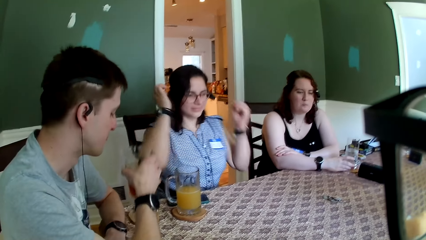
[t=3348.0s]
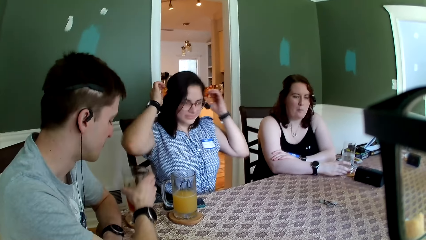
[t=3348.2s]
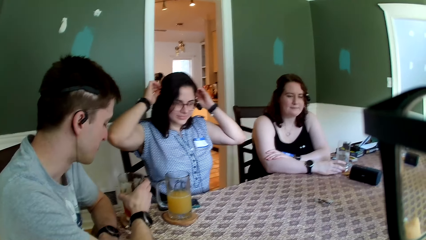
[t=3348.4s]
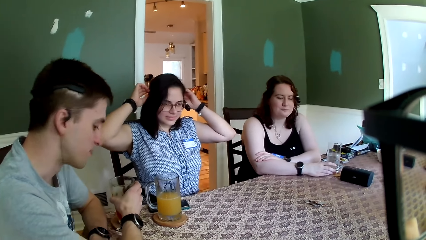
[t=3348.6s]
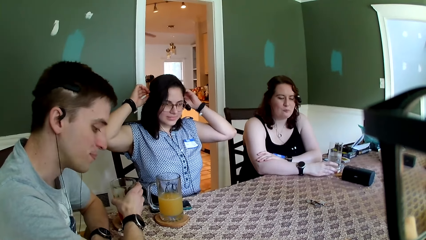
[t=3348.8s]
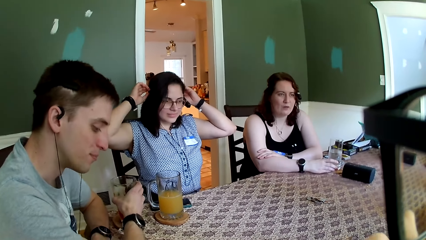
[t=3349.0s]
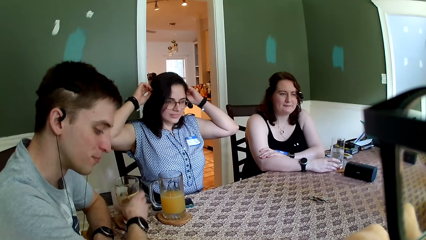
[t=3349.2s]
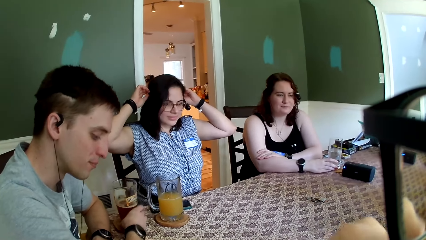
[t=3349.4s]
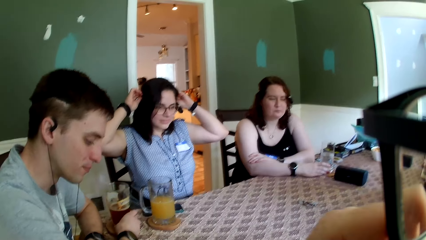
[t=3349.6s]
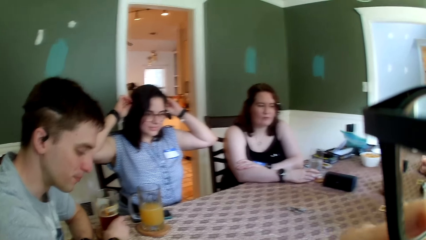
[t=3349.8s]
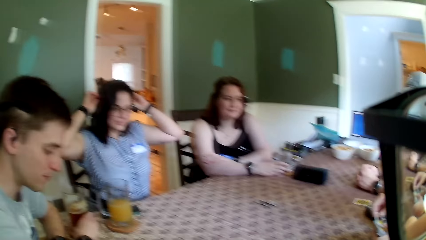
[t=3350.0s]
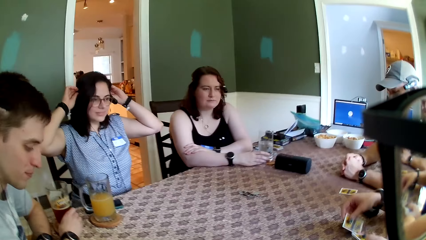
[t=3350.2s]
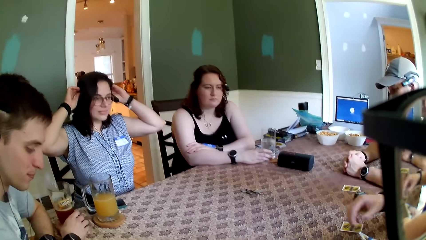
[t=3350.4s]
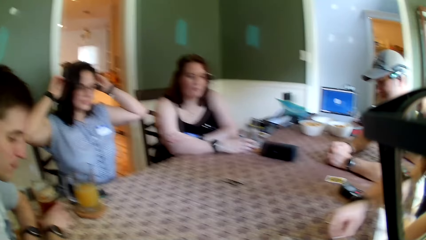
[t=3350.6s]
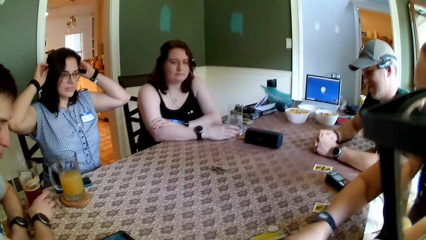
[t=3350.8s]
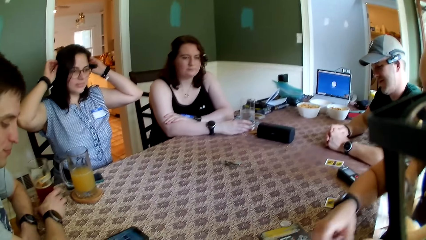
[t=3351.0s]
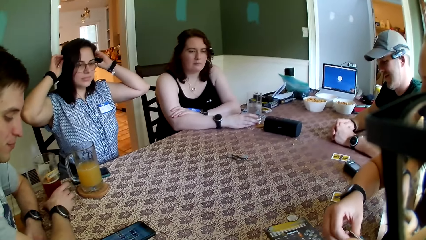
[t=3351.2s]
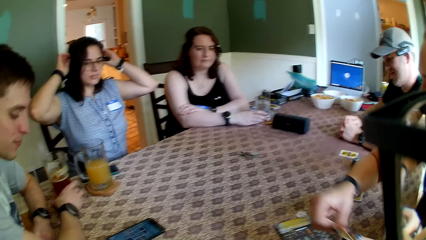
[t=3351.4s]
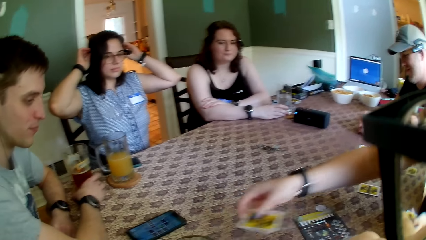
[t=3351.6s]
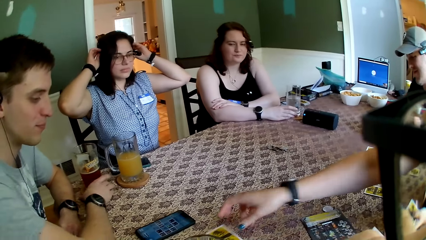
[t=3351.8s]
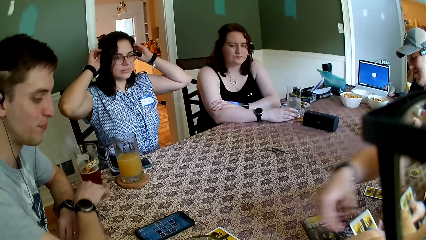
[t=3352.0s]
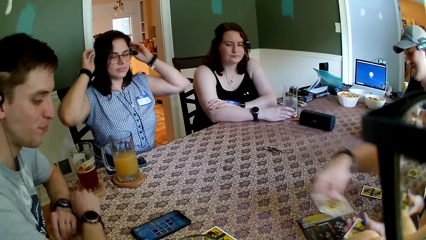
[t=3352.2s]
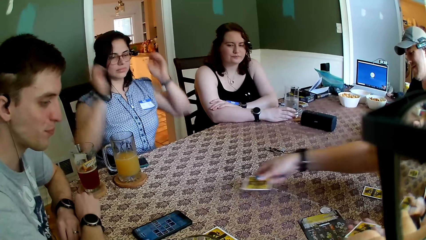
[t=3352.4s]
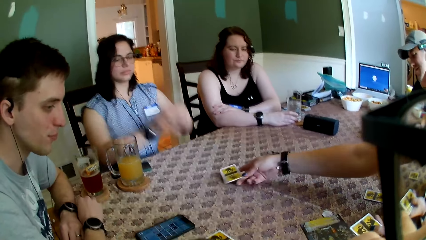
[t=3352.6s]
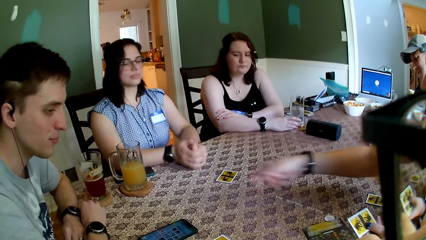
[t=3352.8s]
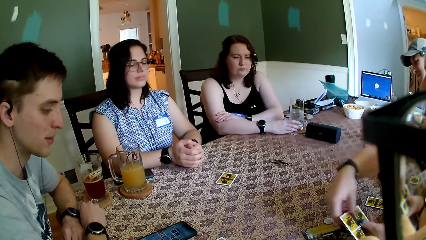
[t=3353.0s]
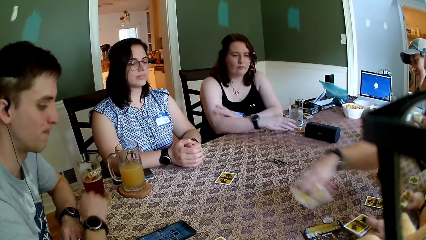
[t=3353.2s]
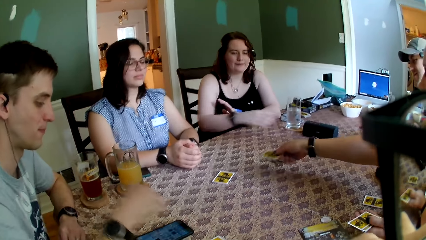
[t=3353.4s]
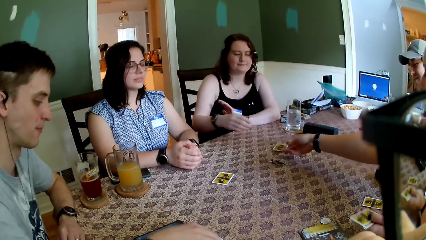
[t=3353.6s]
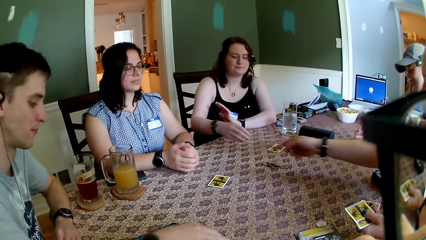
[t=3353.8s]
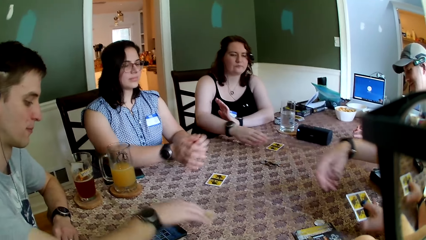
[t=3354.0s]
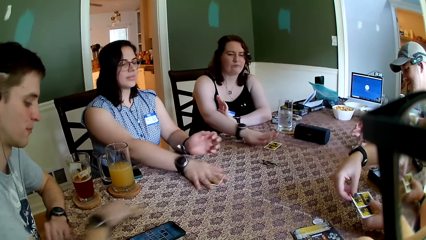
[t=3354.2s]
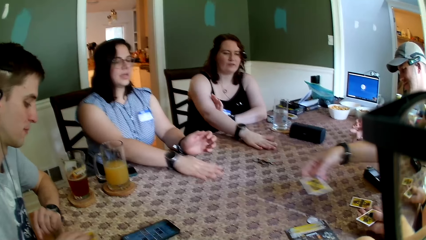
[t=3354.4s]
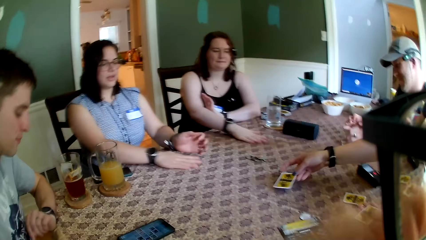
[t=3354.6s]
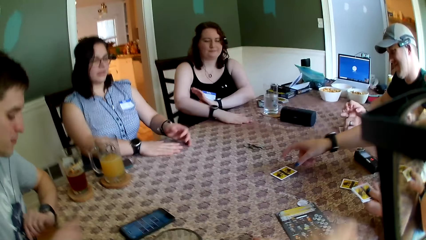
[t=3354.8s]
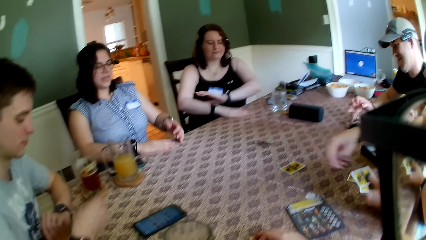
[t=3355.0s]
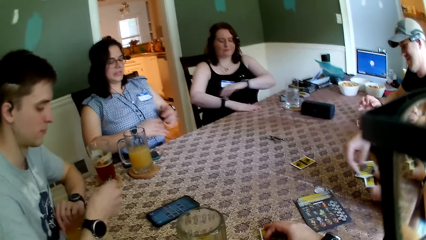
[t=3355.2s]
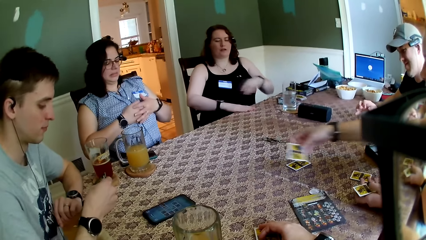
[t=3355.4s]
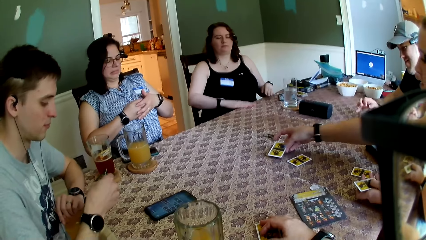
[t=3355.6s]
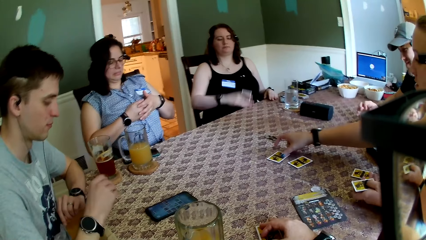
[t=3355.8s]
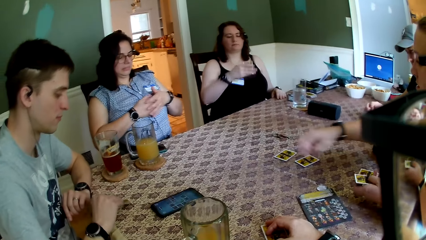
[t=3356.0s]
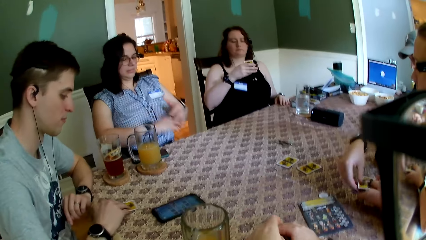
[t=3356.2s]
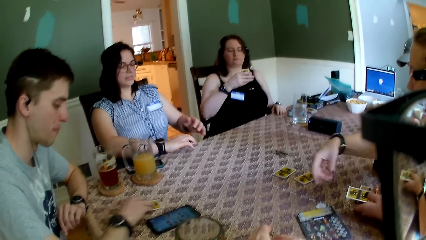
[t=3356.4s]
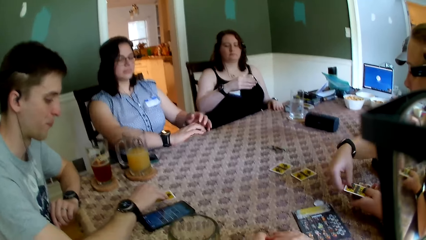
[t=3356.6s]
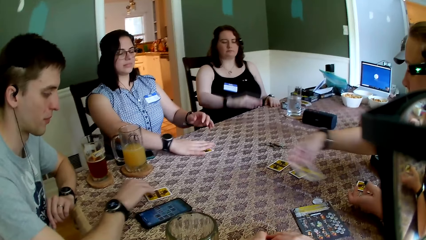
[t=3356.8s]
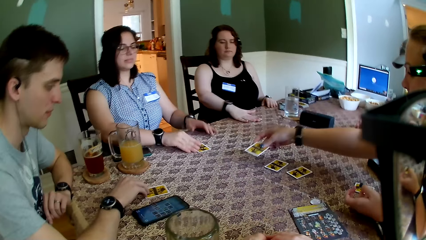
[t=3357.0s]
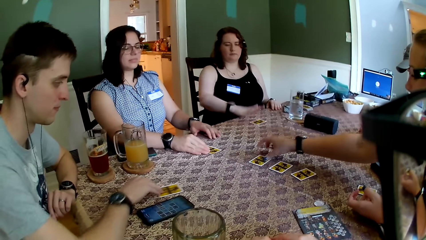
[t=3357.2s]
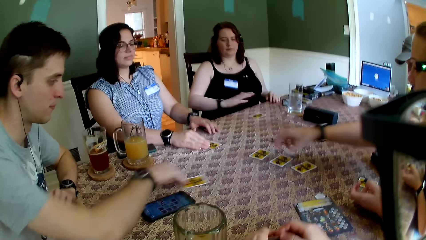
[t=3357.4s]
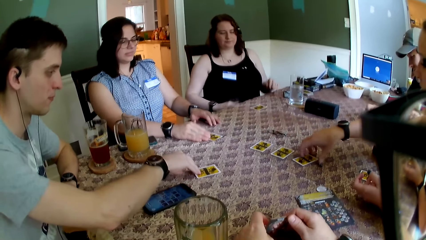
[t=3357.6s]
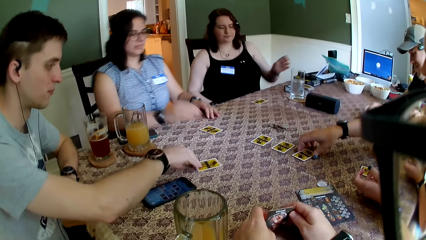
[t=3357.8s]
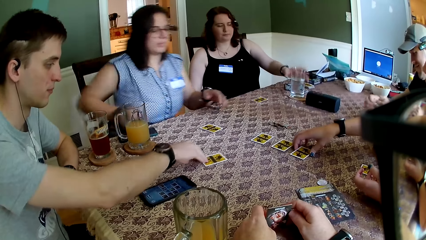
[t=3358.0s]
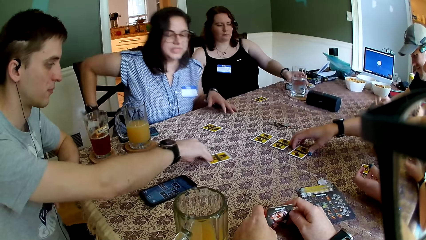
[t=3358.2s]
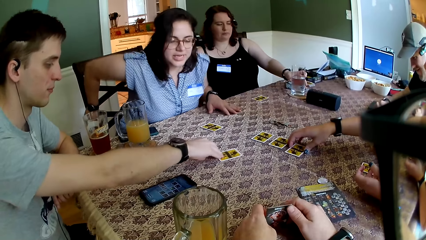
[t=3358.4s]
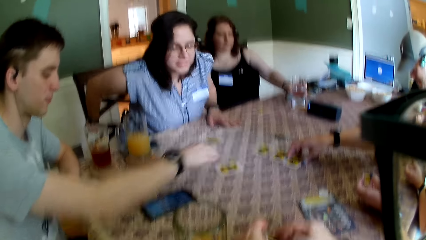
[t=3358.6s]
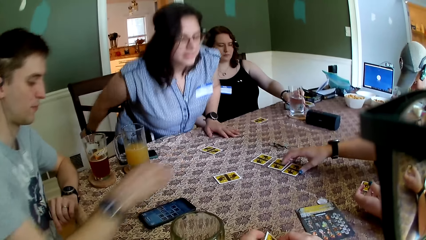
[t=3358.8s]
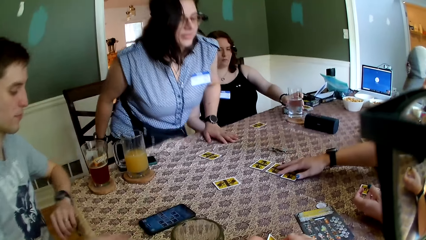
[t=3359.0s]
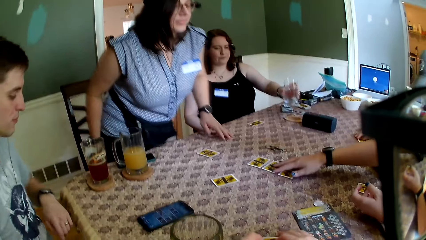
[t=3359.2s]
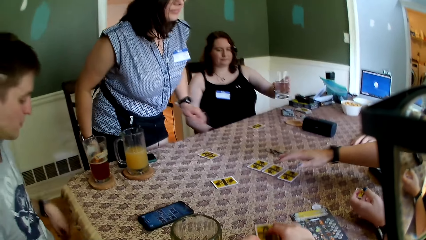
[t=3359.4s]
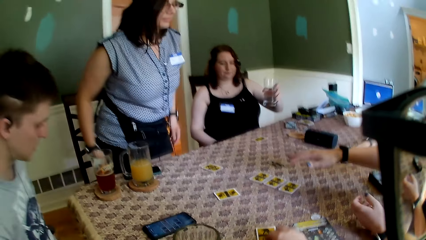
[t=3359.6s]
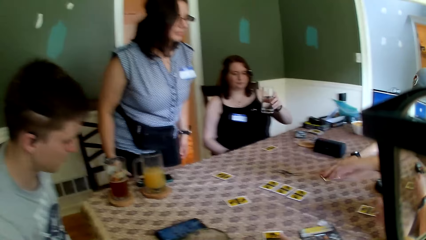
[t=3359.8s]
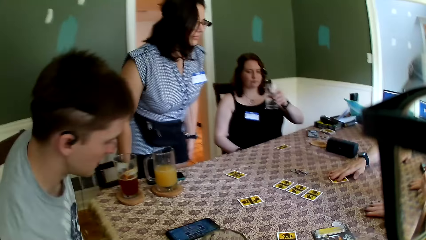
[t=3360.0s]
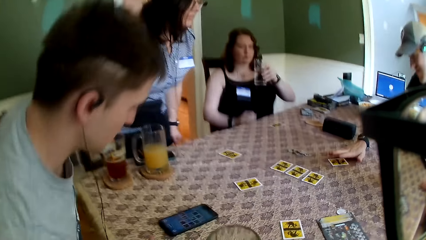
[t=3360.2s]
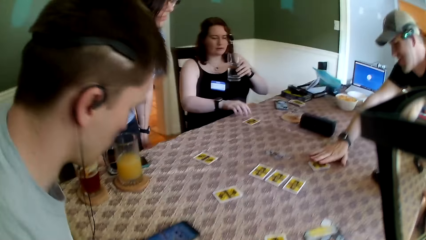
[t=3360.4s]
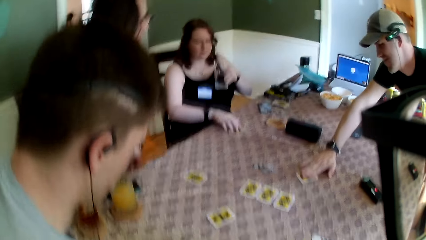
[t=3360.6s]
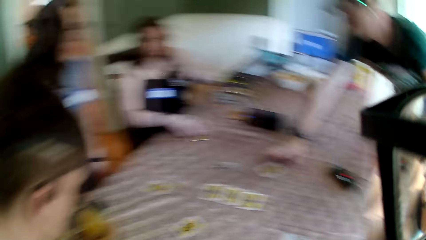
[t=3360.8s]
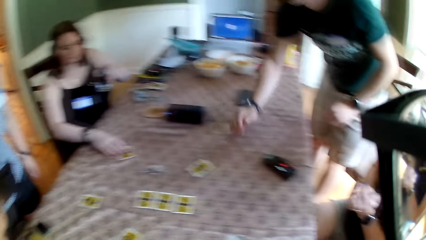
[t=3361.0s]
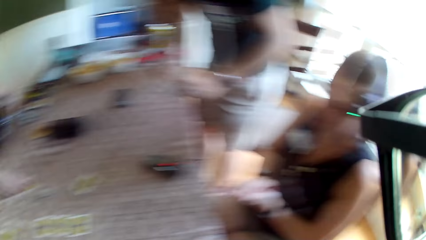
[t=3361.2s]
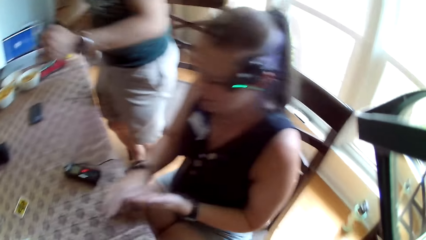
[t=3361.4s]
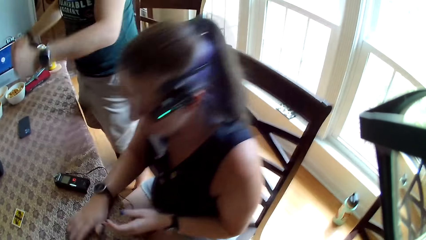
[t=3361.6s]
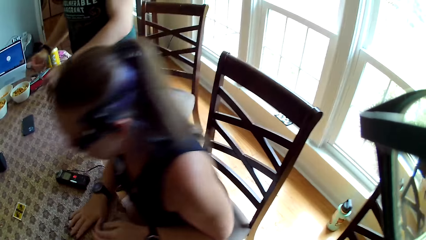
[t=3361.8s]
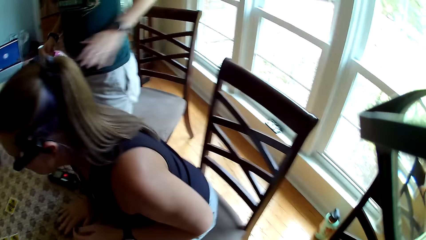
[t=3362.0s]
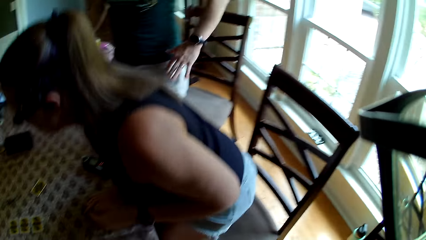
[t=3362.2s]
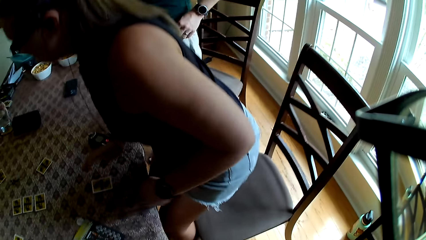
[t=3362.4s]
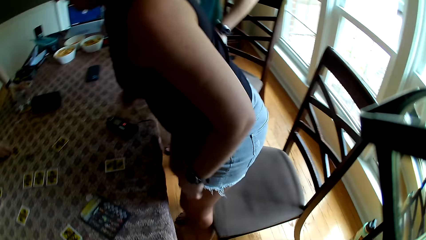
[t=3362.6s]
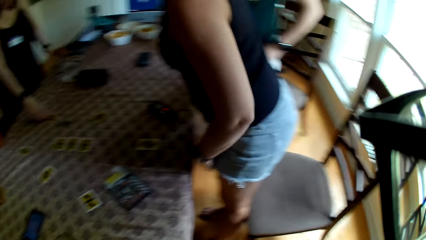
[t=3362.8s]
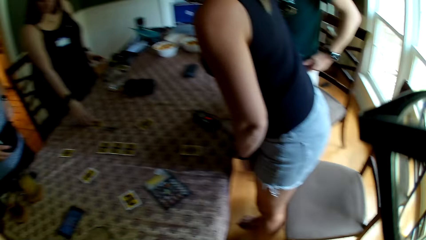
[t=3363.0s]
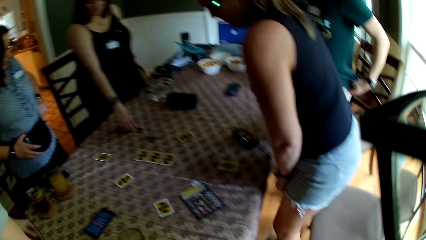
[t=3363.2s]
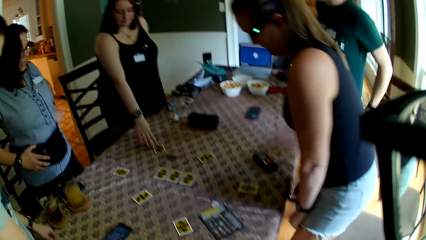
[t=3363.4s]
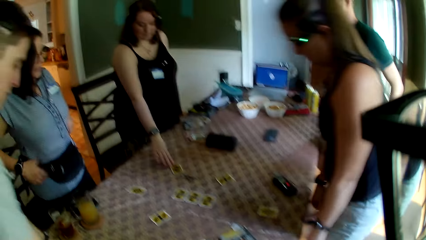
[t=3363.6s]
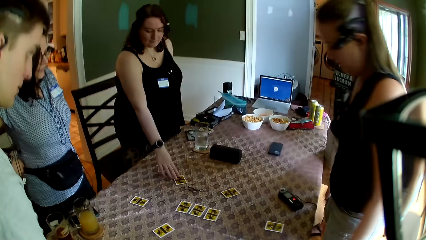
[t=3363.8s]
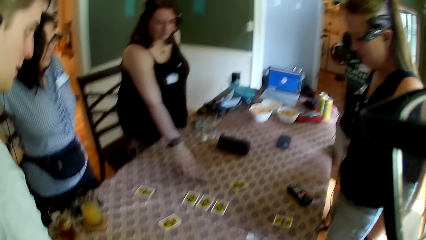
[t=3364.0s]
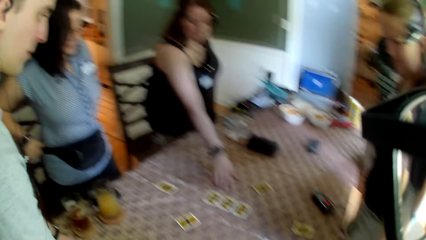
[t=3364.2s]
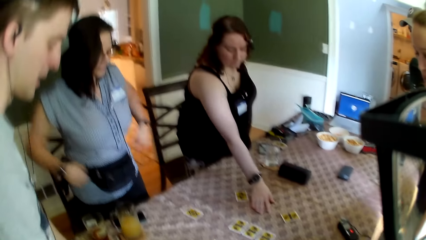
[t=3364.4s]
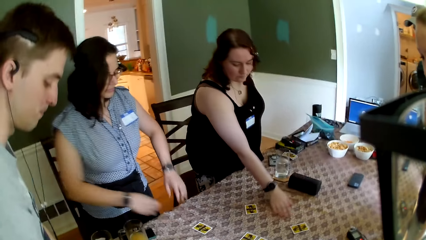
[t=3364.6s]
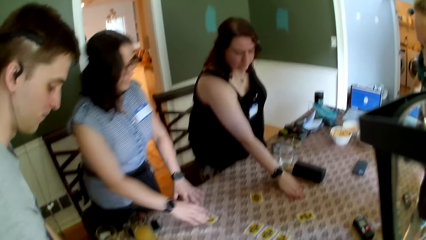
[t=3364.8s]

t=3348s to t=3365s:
A man drops the glass of juice on the coaster with his right hand. A woman adjusts a camera with her hands. Another woman shares the cards in her hands on the table. Another man picks up the role card with his left hand. The first man picks up the role card on the table with his right hand. A third woman picks up the role card on the table with her right hand. The first woman picks up the role card on the table with her right hand. The first man checks the role card in his right hand. The first woman checks the role card in her right hand. The first man drops the role card on the table with his right hand. The third woman checks the role card in her right hand. The first man moves the role card on the table with his right hand. The first woman drops the role card on the table with her right hand. She drops it again. The camera wearer checks the role card in his hands. The first woman adjusts a chair with her right hand, picks up the glass of water on a coaster with her left hand, and stands from the chair. The second man moves the role card on the table with his right hand. The camera wearer moves the role card on the table with his right hand. The first woman adjusts her trousers with her hands. The second woman picks up the role card on the table with her right hand. The third woman moves the role card on the table with her right hand. The second man stands from the chair. The first woman drops the glass of water on the coaster with her left hand. The second woman stands from the chair. The first woman adjusts a waist bag with her hands, adjusts her shorts with her hands, and speaks to the group of people at the table. The third woman moves the tokens on the table with her right hand.
